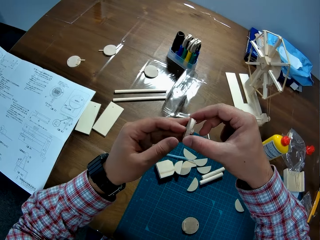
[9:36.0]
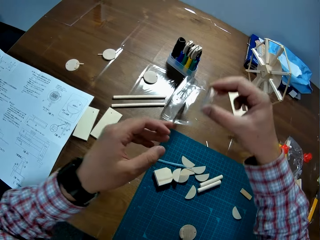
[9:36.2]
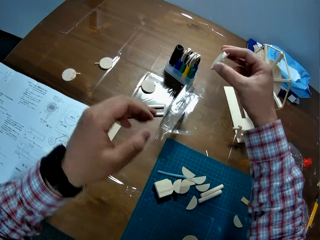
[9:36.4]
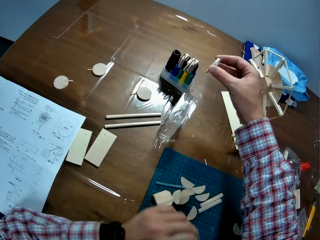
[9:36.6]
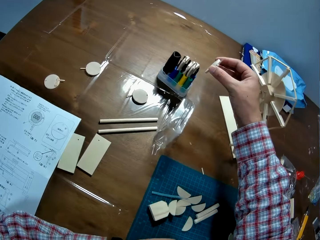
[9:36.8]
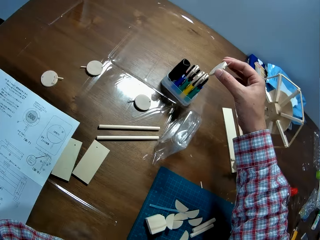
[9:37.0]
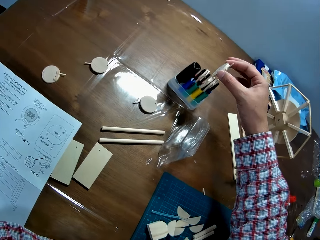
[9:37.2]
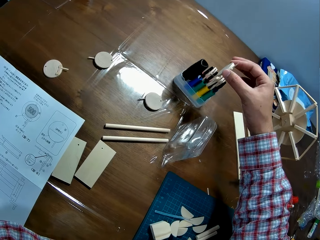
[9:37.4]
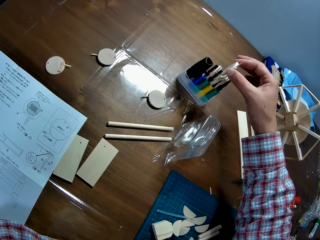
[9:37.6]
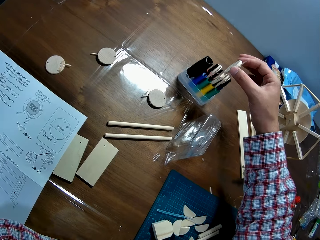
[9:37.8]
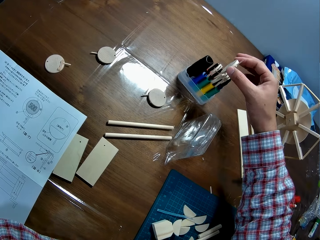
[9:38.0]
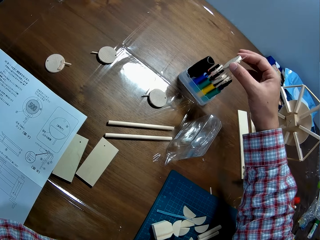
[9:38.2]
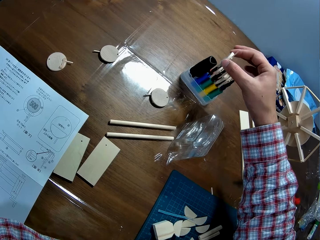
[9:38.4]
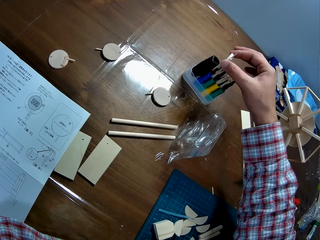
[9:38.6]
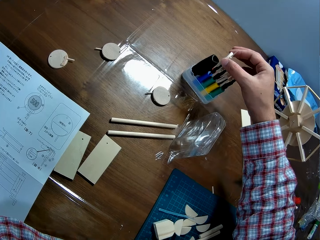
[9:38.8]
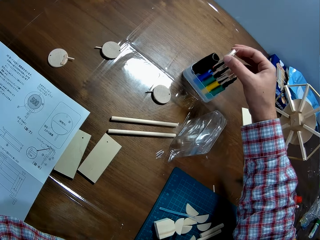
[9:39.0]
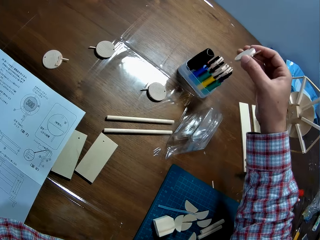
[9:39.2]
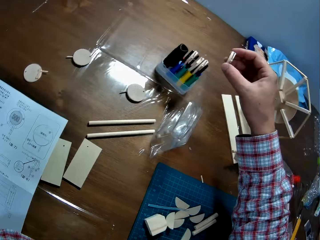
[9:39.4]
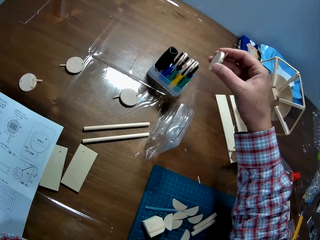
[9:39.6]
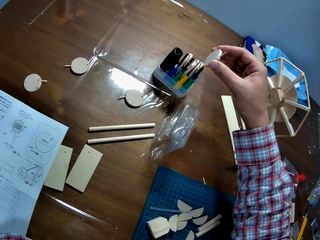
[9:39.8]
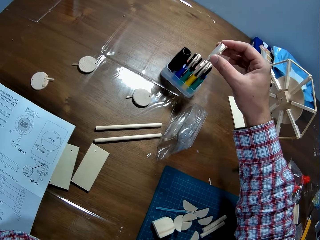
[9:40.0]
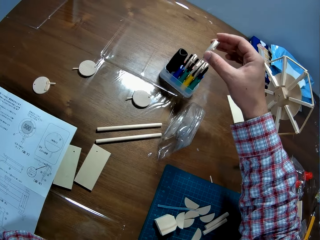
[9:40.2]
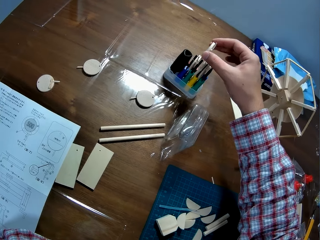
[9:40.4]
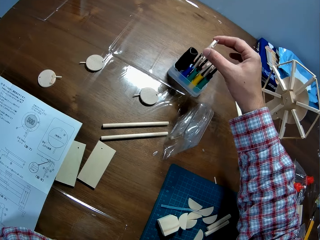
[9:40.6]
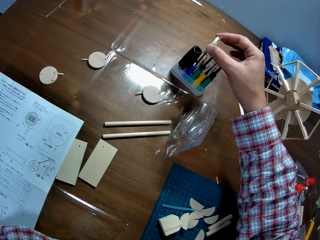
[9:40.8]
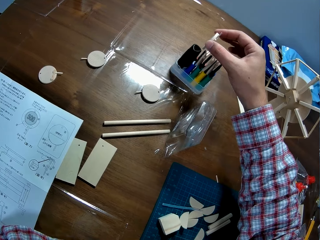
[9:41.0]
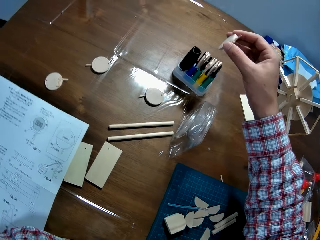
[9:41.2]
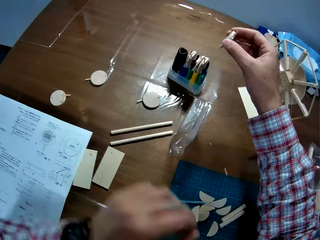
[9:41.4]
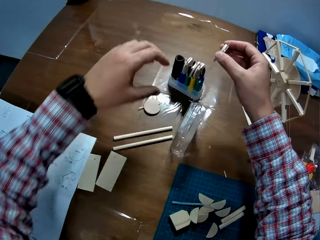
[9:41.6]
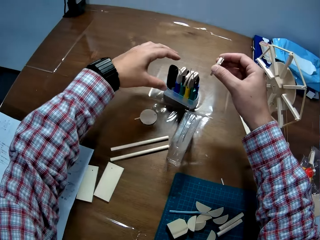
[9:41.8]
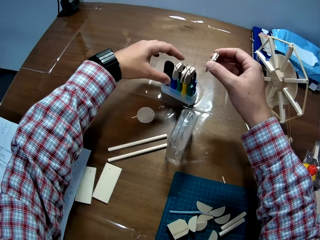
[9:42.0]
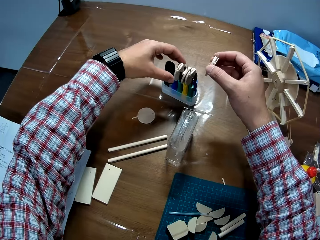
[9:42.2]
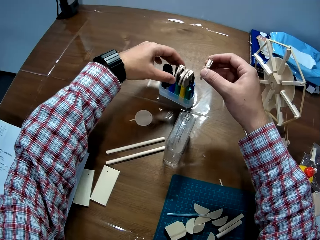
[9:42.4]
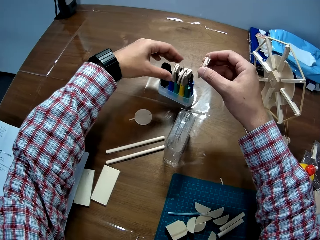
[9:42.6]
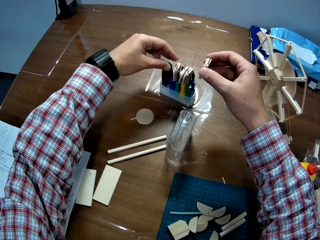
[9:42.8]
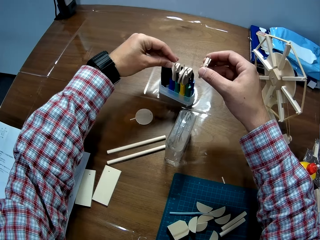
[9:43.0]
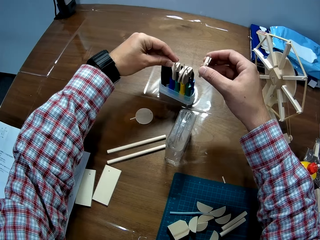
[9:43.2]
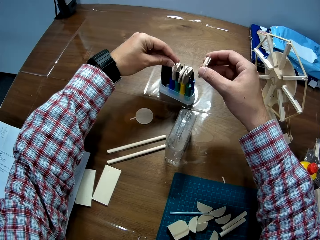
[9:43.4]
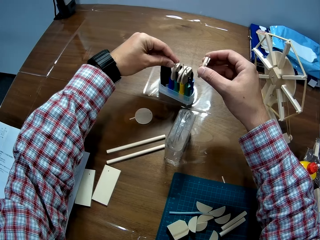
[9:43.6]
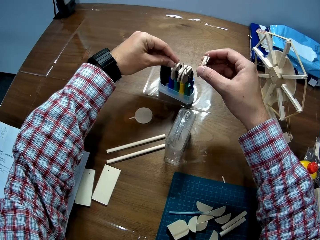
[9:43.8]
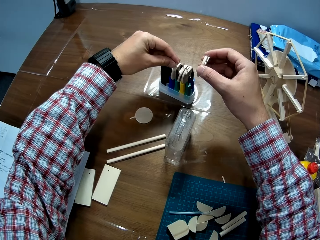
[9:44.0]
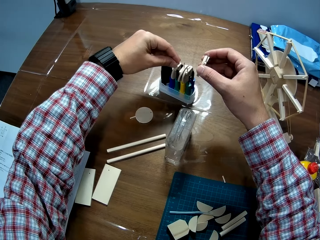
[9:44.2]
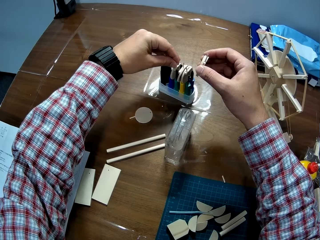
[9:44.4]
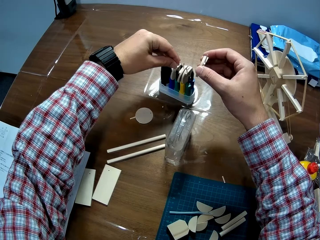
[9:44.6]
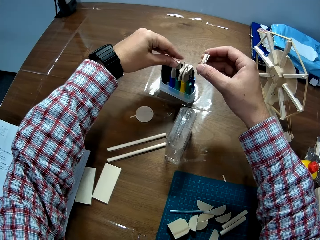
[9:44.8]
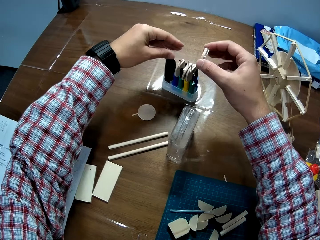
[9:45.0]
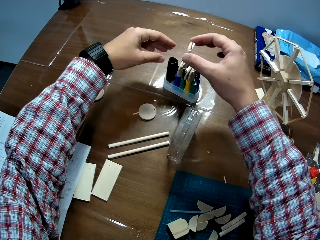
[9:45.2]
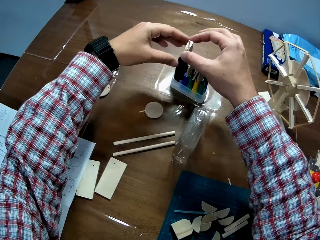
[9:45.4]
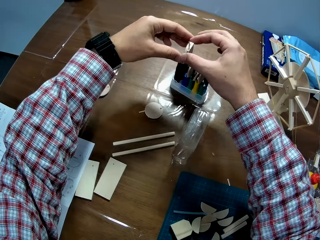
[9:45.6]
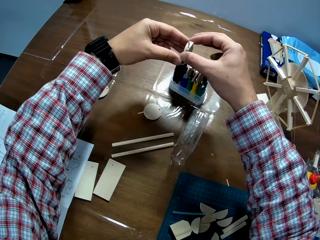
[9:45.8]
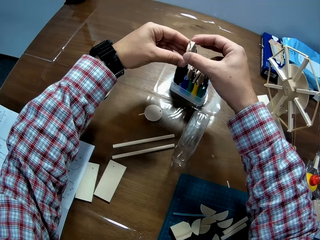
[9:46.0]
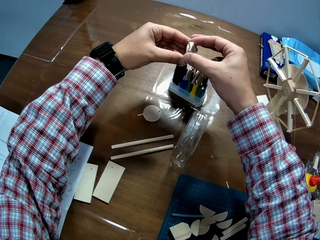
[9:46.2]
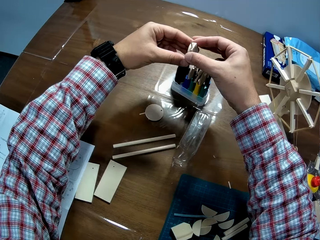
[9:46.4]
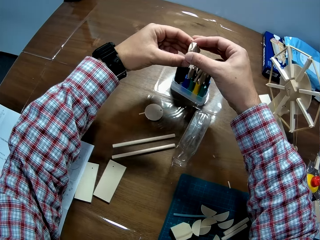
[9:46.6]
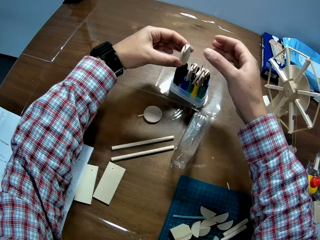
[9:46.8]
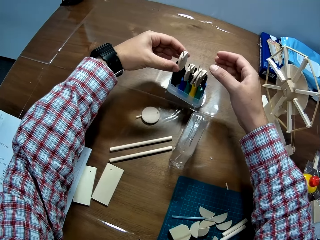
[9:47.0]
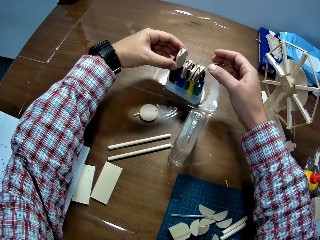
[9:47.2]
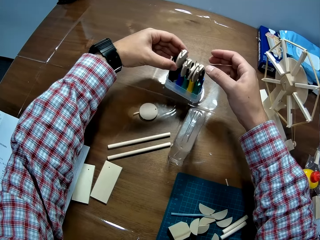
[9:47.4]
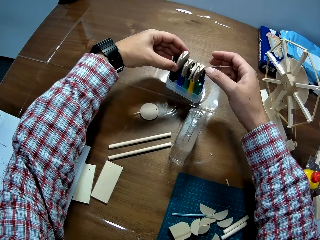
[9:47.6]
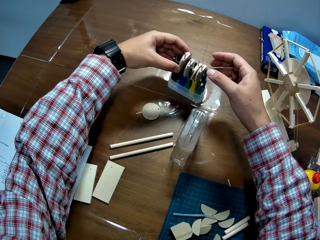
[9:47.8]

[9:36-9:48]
The camera wearer adjusts the wood between the pack of screwdrivers on the table. They hold the wooden craft. They put the wood between the pack of screwdrivers on the table.

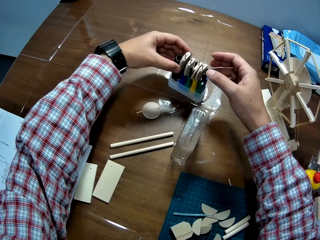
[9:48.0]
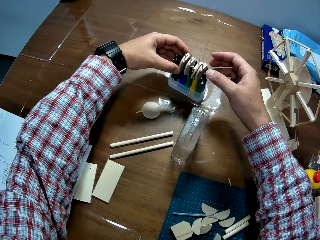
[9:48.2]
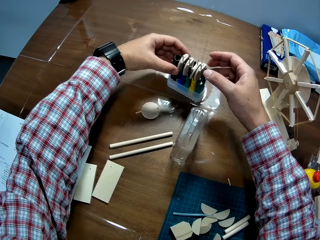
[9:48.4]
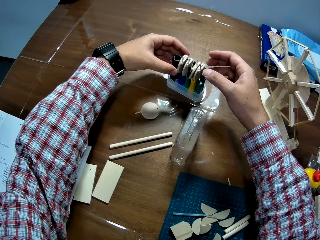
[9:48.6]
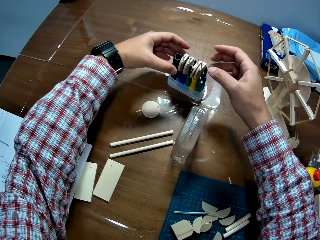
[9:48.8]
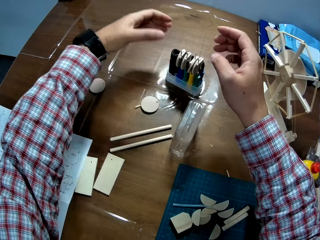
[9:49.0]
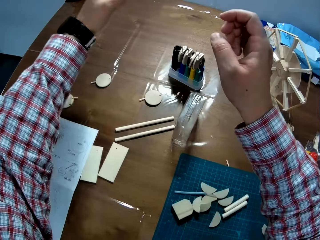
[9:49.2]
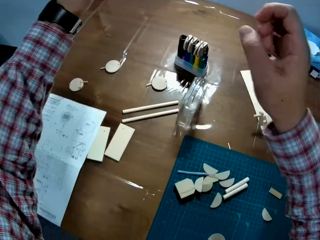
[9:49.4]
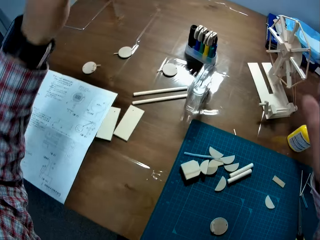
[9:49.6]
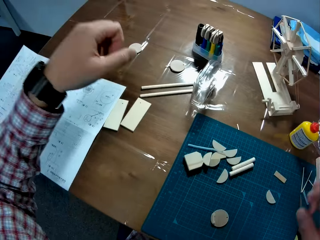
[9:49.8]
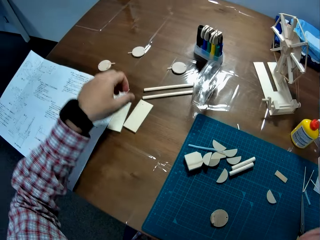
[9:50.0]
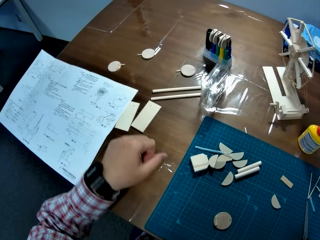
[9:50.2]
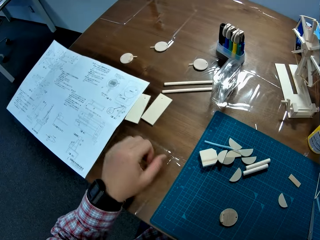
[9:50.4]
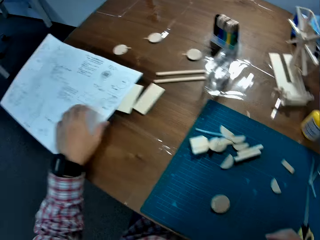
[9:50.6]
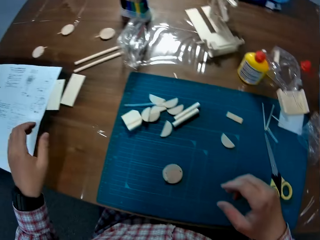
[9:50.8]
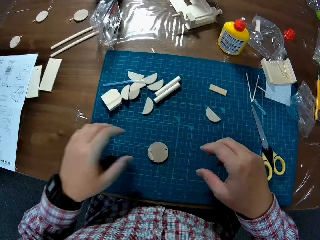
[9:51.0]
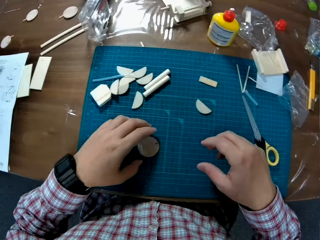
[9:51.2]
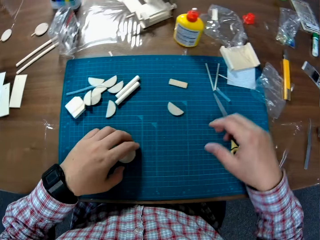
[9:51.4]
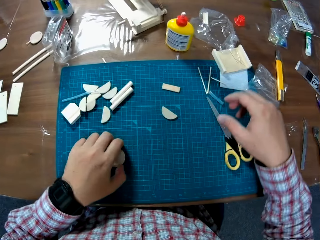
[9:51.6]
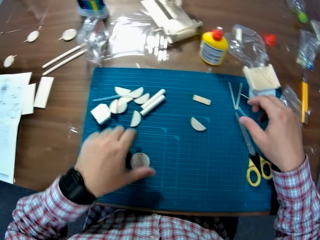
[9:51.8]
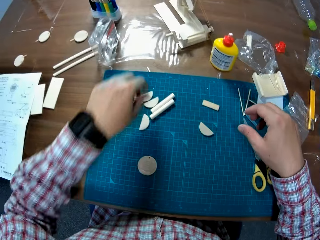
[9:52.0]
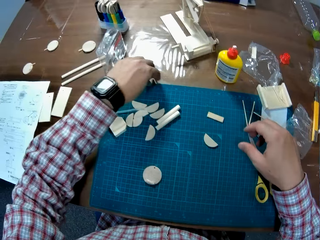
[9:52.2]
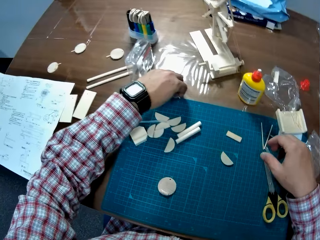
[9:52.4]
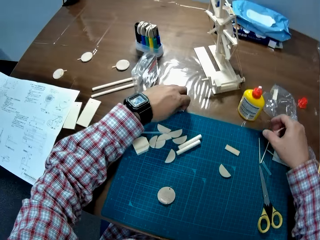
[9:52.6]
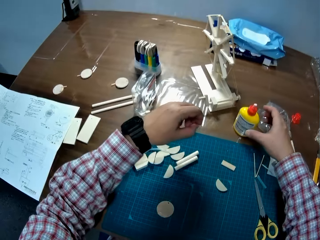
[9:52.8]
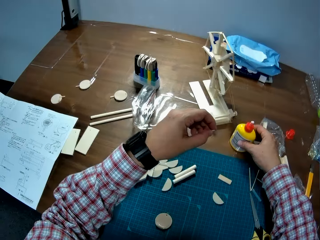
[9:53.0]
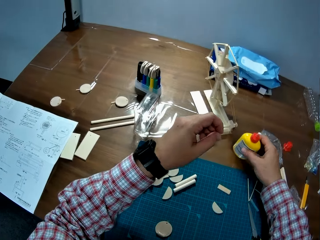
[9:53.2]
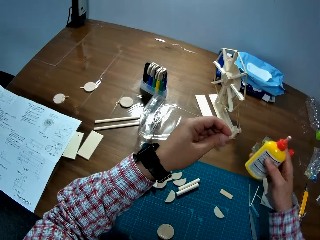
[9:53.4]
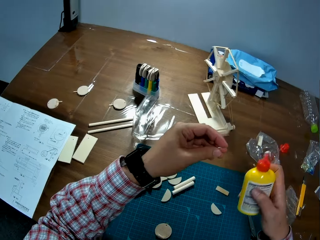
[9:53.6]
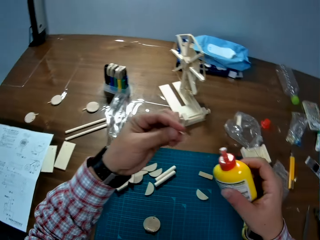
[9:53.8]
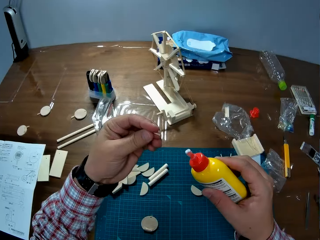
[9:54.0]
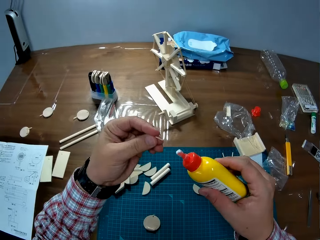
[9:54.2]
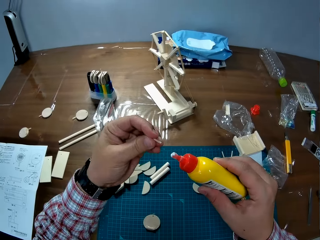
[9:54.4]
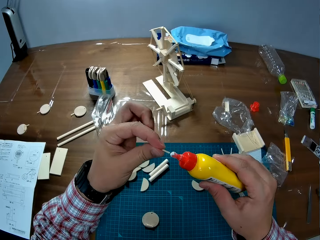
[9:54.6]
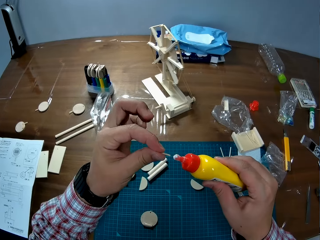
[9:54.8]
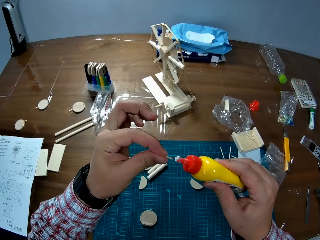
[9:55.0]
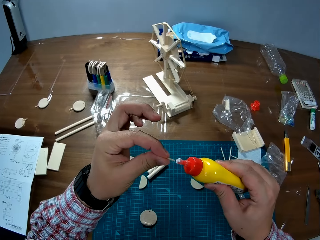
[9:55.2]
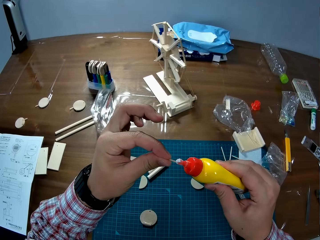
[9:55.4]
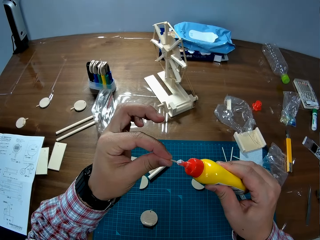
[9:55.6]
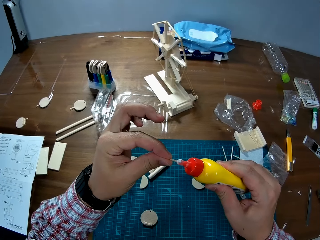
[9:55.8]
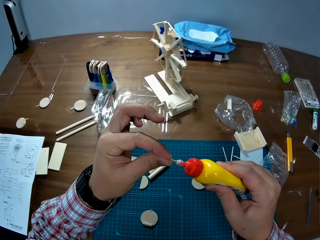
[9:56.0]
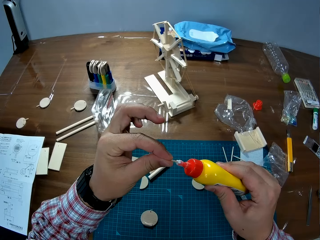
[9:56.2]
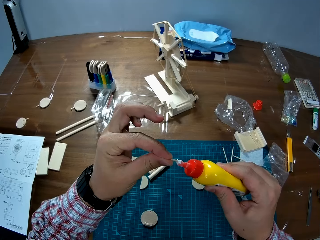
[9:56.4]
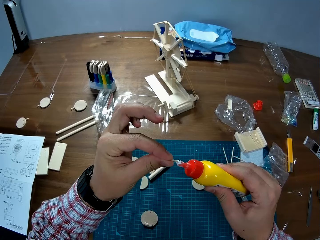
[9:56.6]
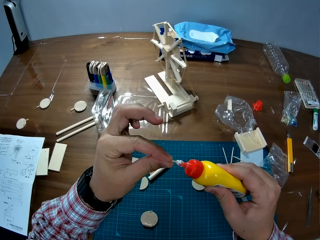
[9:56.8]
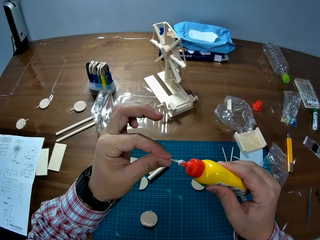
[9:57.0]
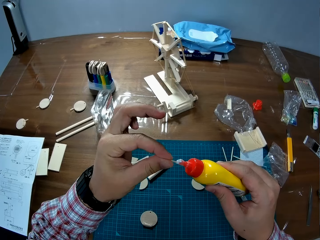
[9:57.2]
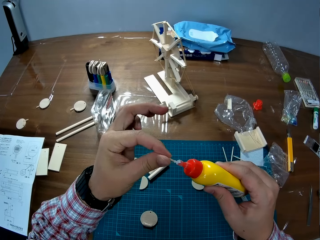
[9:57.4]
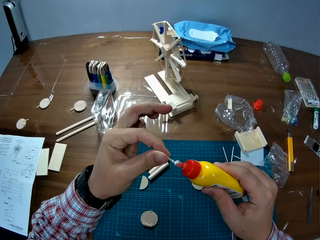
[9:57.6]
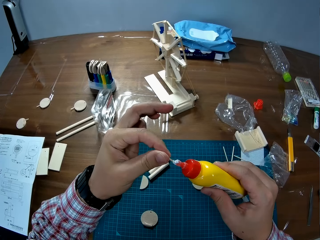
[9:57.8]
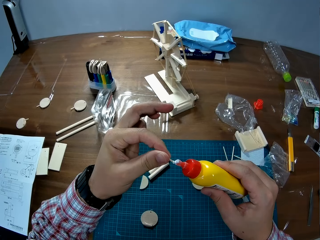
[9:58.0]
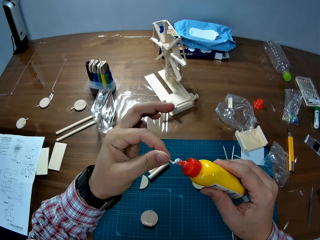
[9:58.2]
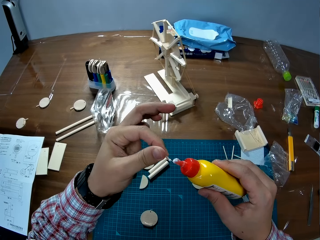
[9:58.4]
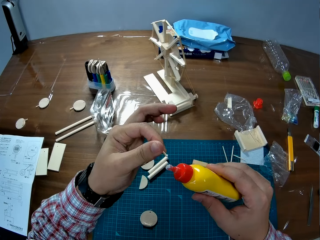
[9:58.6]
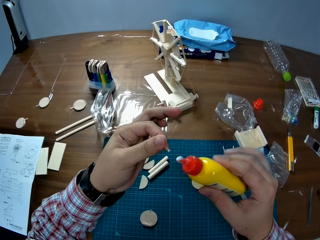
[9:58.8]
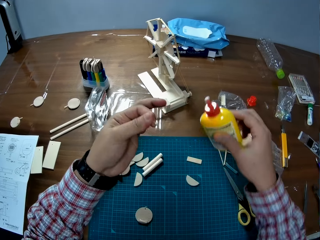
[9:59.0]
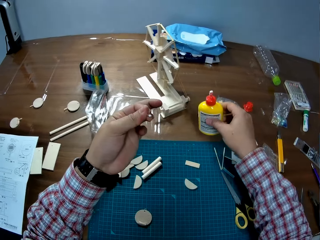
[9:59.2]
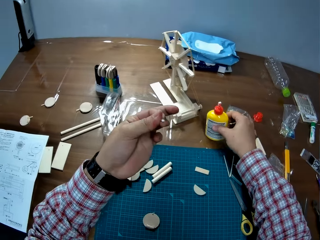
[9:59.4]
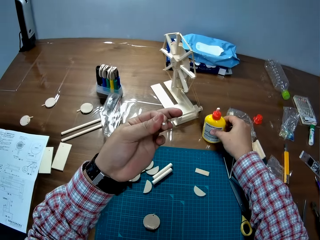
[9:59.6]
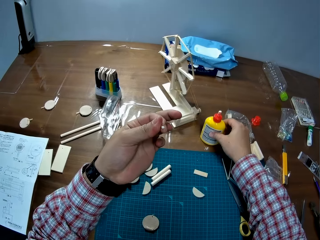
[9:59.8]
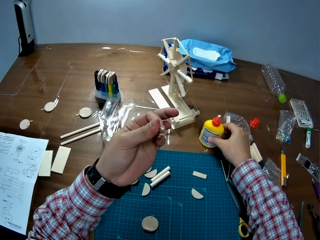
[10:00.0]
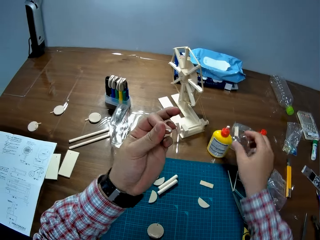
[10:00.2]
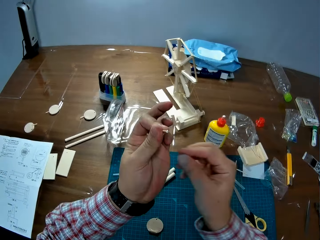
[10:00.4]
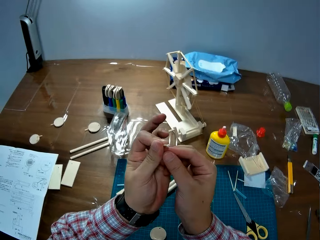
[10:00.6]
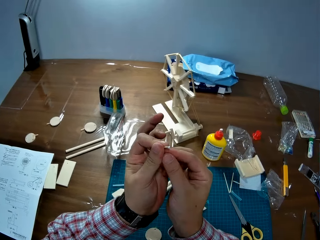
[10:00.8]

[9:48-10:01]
The camera wearer arranges the wooden craft to another craft material. They touch a circular wood on the table. They pick up a tiny wood on the table. They pick up the glue bottle on the table. They apply glue to the tiny wood. They put the glue bottle on the table.
